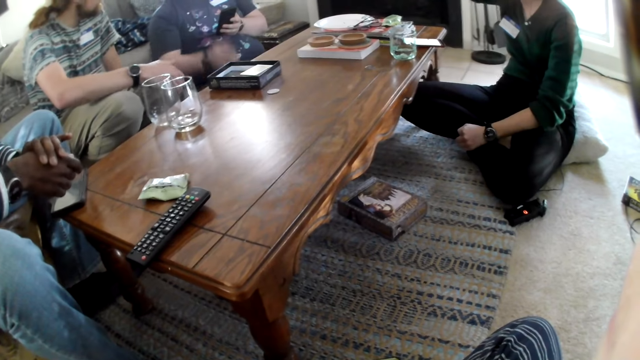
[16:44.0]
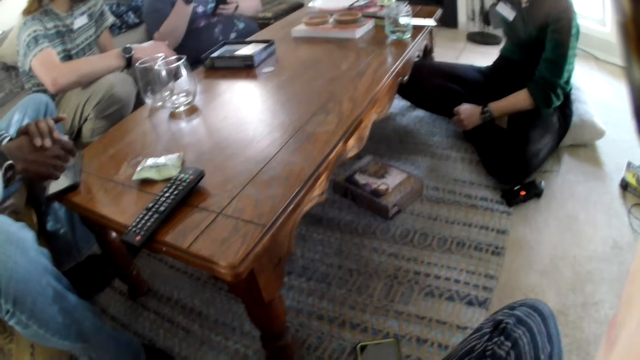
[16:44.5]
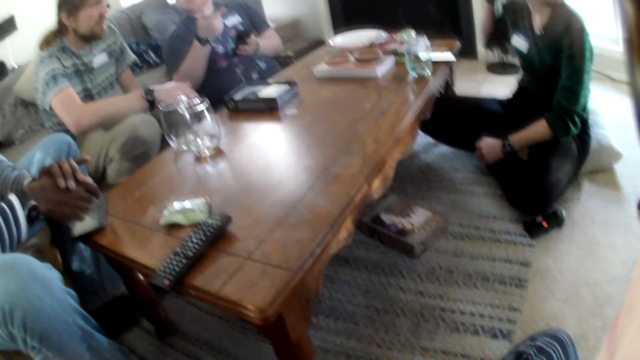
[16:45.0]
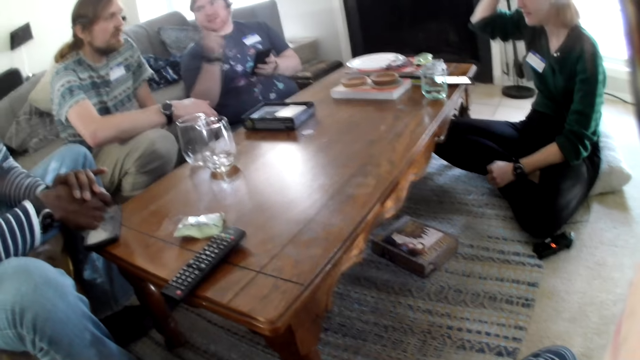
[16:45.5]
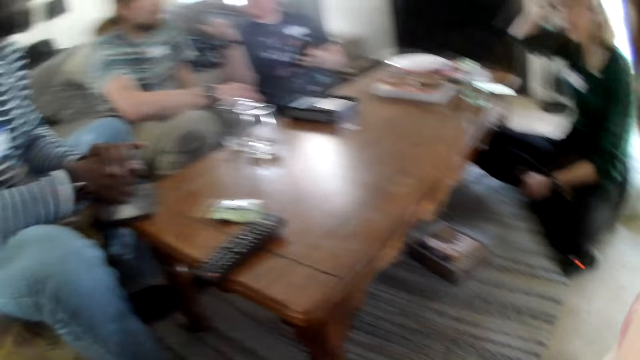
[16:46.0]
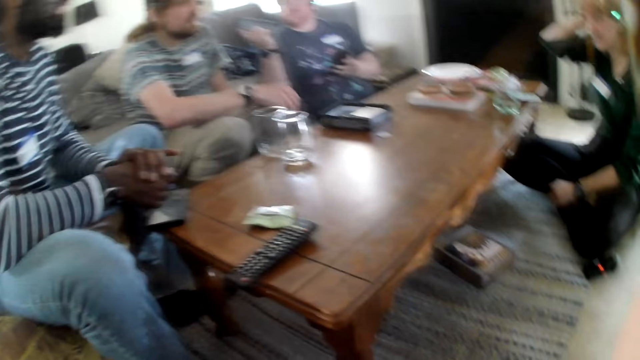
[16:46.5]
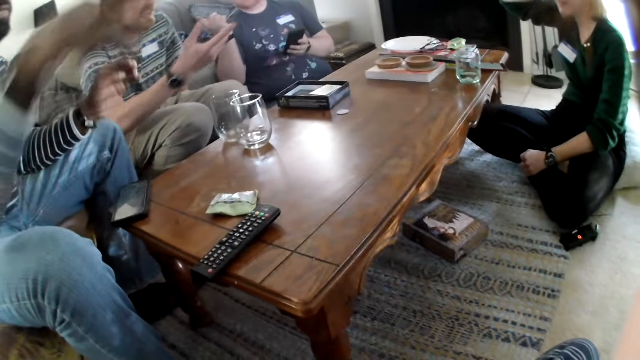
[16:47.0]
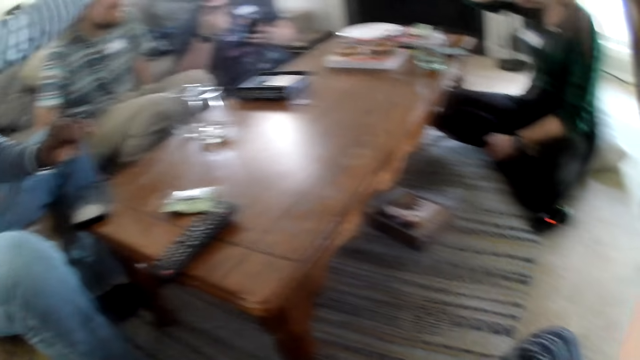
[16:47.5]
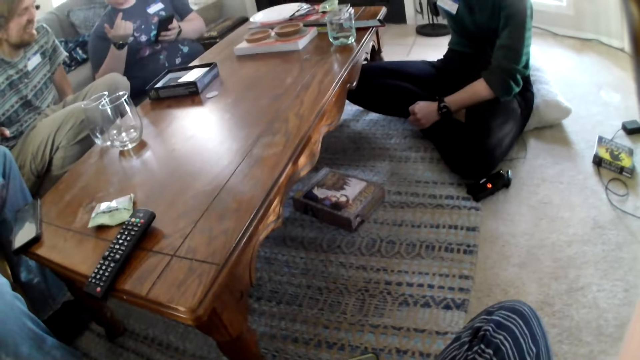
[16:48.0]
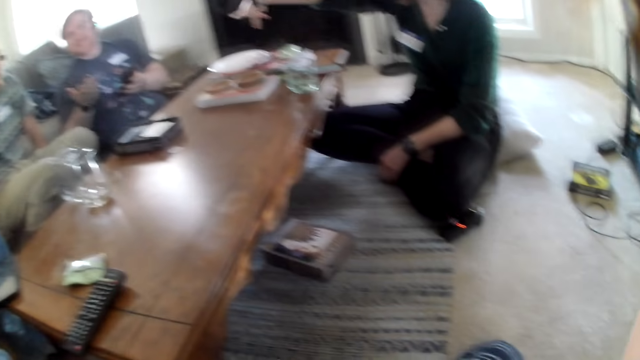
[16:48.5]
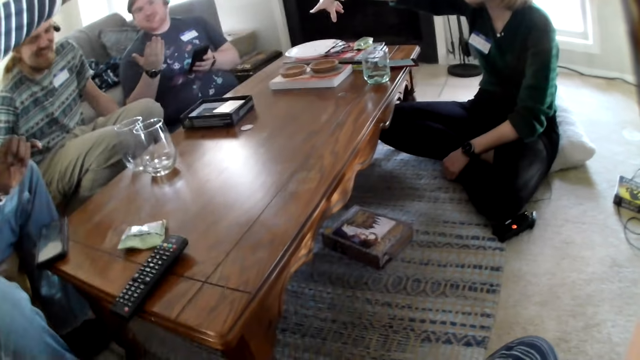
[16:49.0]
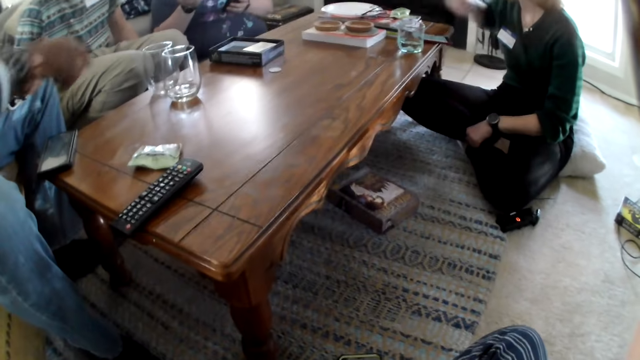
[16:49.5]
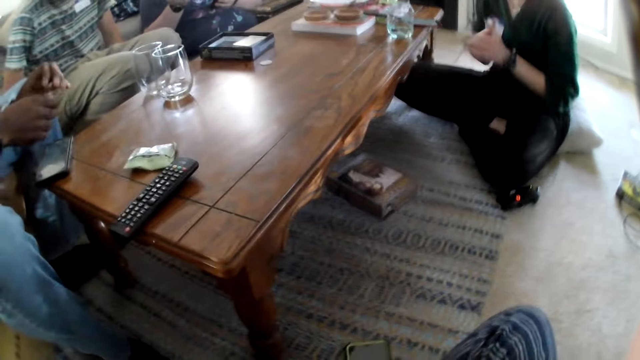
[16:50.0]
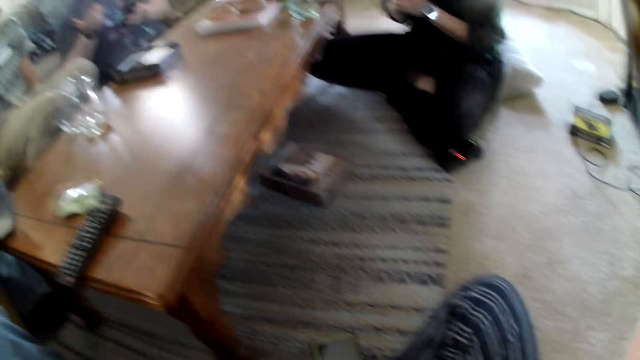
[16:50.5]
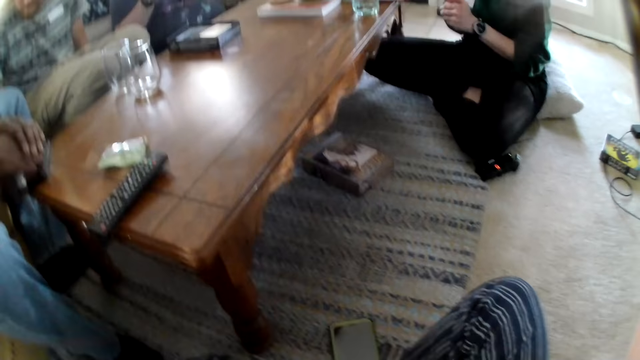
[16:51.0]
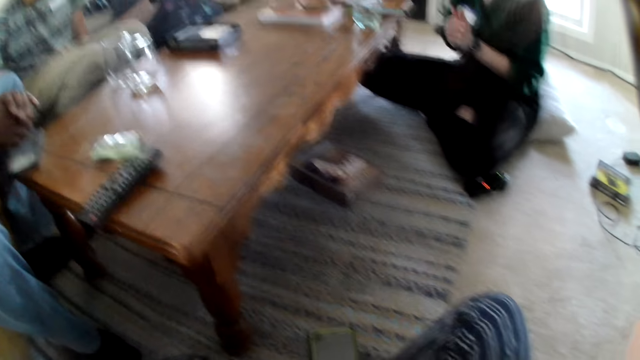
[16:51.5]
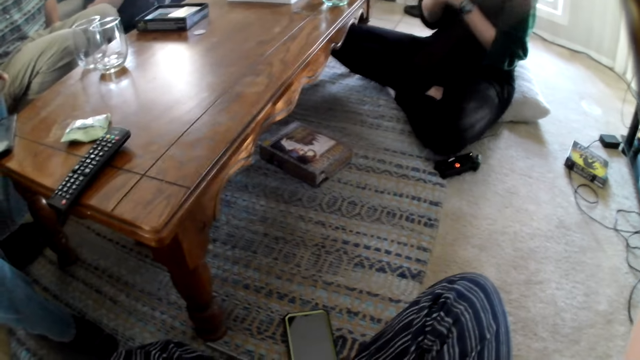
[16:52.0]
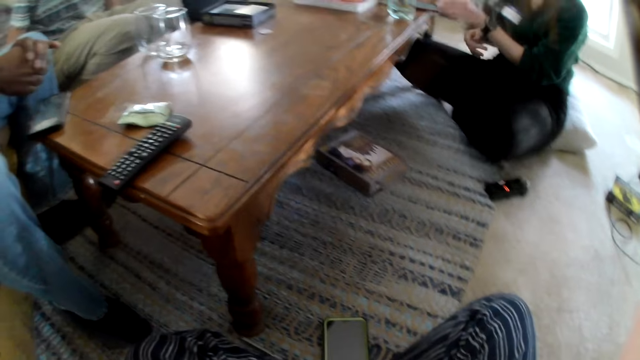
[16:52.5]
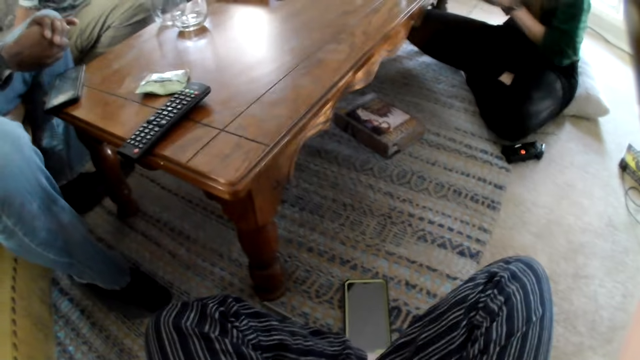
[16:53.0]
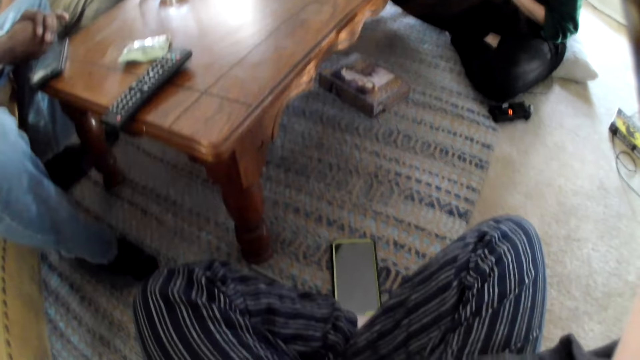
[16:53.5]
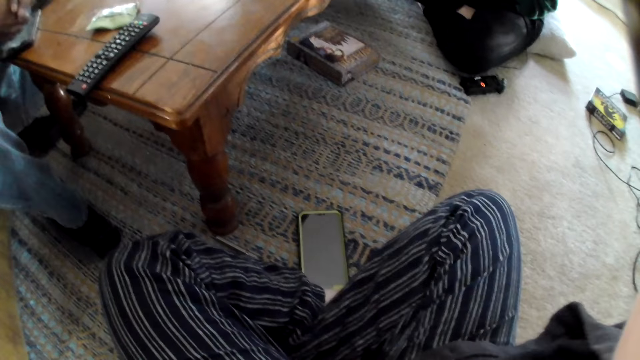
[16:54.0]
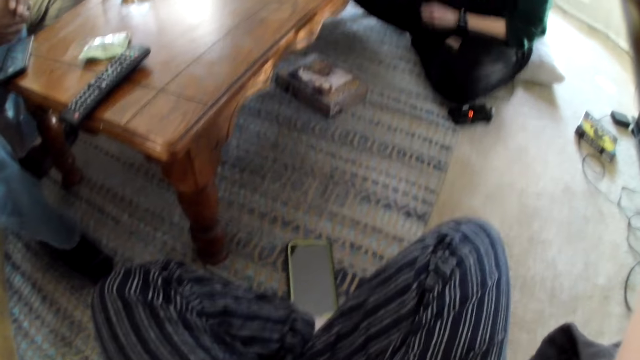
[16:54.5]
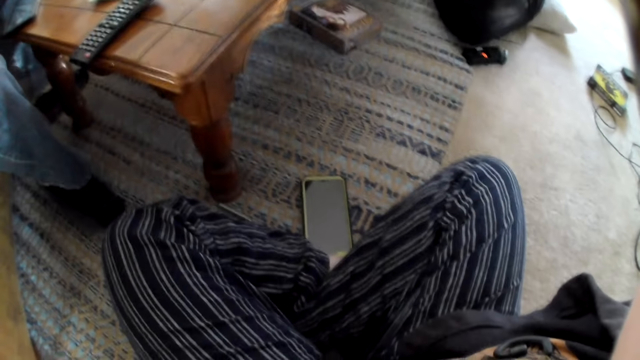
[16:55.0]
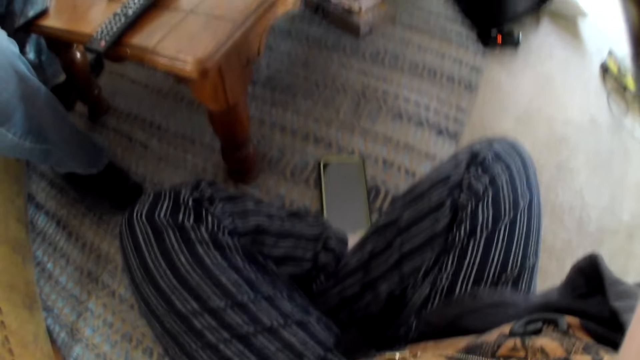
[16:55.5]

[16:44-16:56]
A man moves his hands away from the phone. Another man moves his hands. A lady touches on the hair. Another man converses with the lady. The first man moves his hands. Another man moves his hands. The lady converses with the man and the other men. The first man talks to the lady.

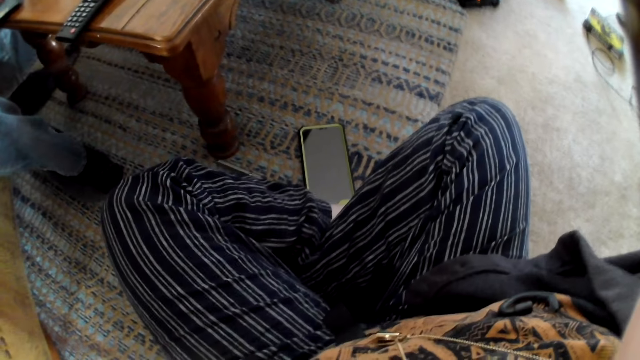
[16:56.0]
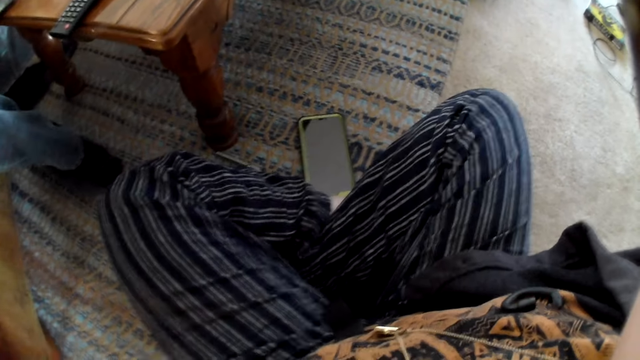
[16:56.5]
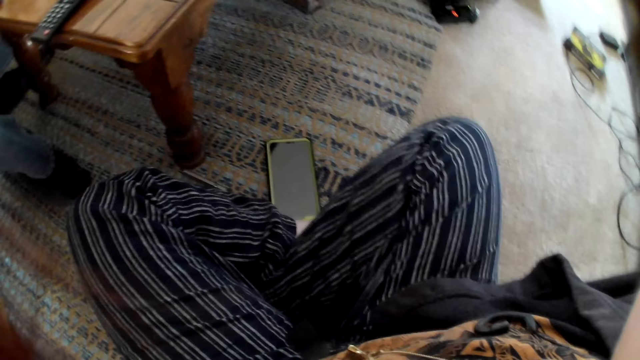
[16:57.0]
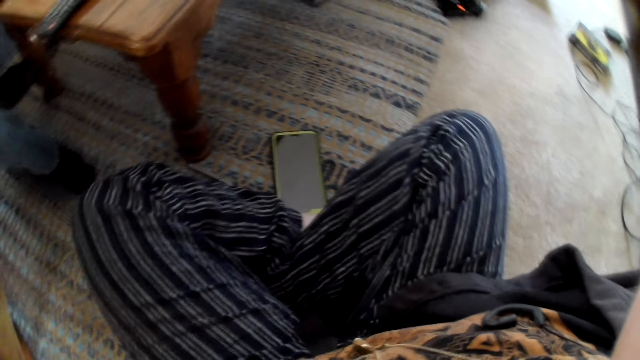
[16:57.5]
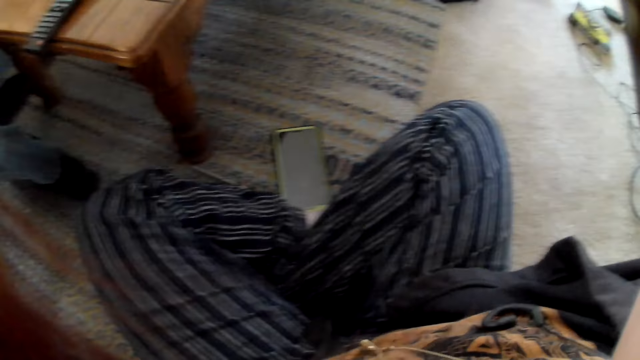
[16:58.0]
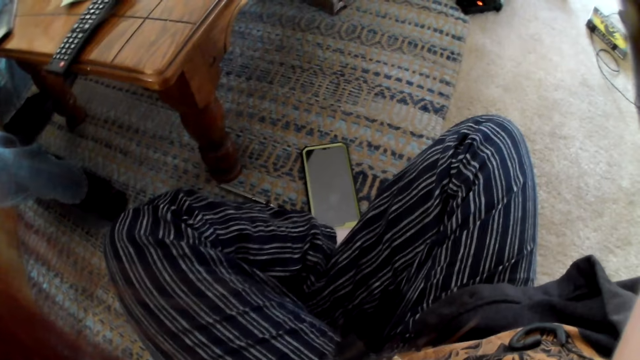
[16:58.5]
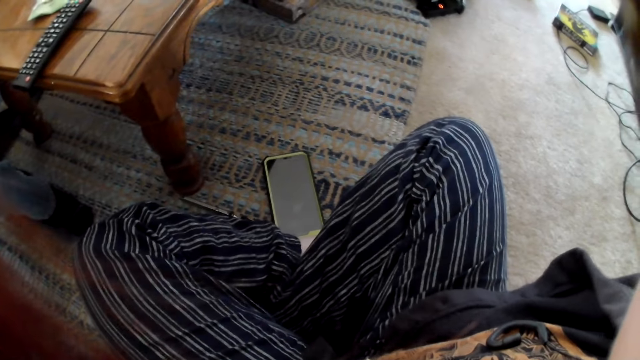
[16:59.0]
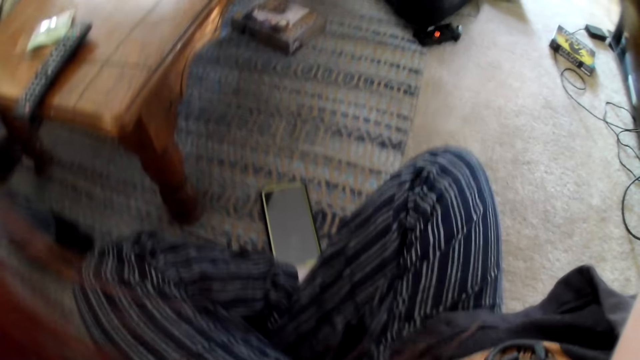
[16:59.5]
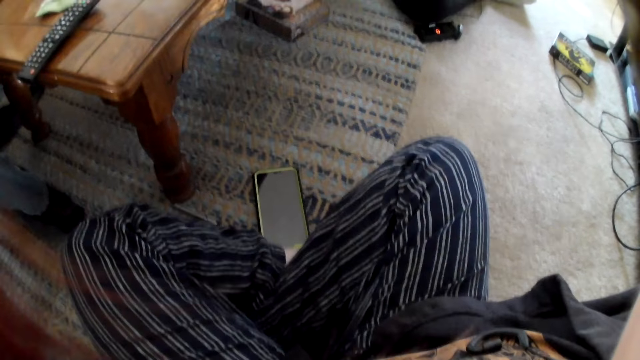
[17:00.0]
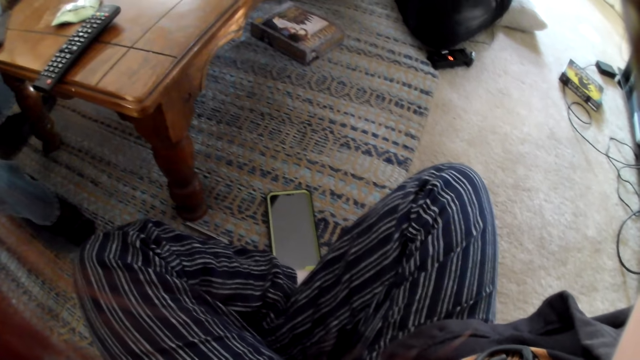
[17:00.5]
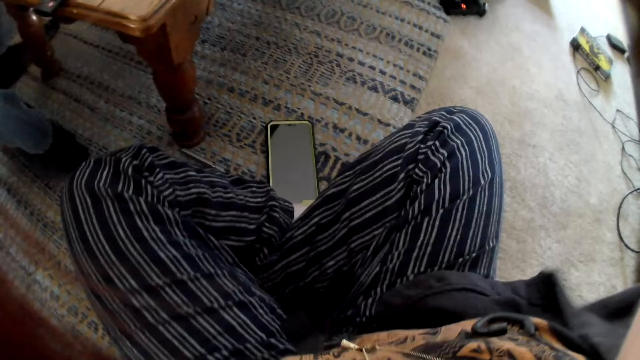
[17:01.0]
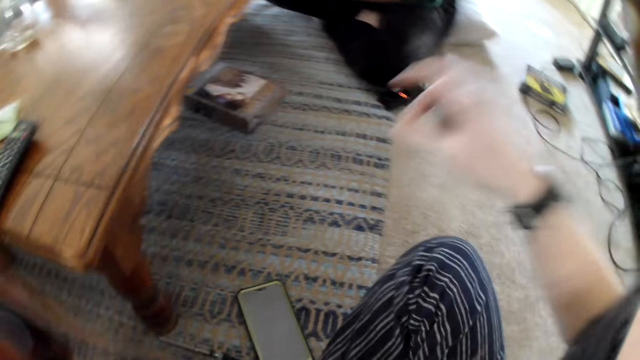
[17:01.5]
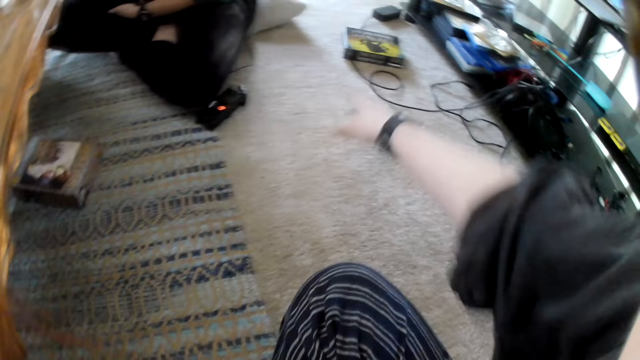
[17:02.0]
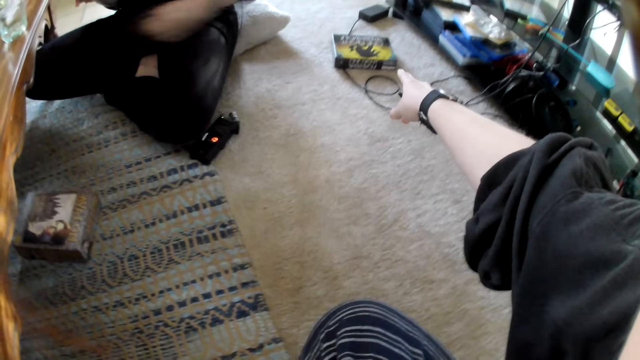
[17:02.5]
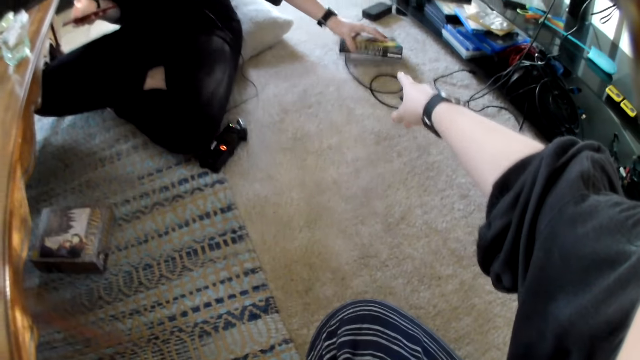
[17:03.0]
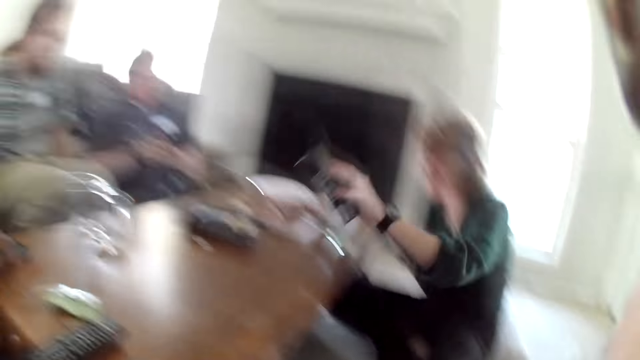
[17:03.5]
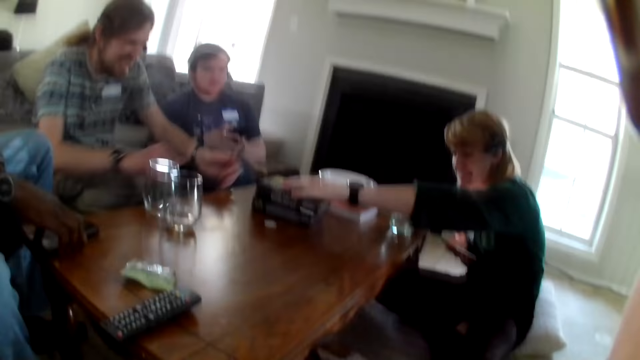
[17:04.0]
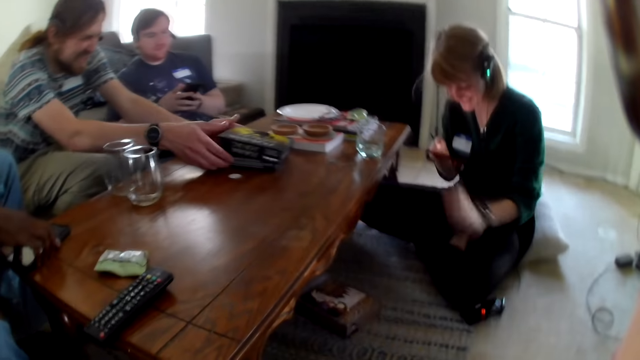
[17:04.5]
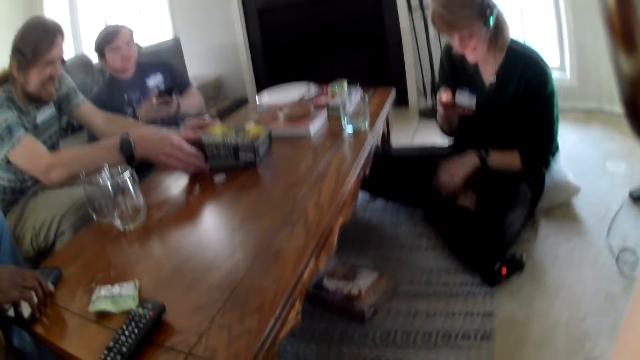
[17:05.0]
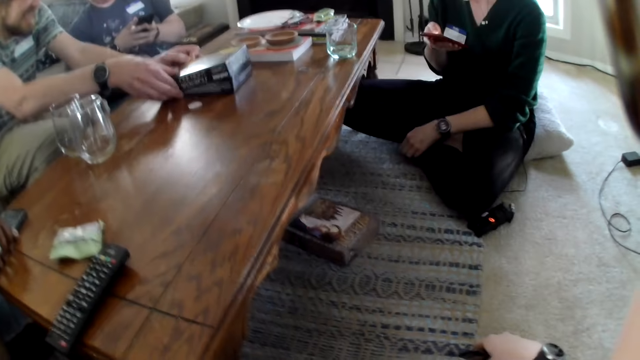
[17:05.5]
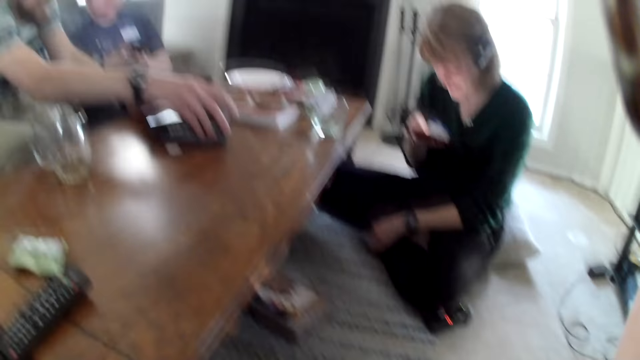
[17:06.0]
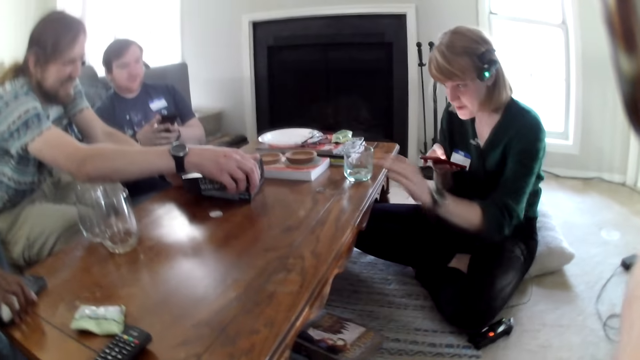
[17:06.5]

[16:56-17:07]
The camera wearer converses with a woman. They point at a box. The woman picks up a box lid from the floor with her left hand. She places the box lid on the box on the table with her left hand. A man closes the box with the lid in his hands. Another man operates a phone with both hands. The woman operates a phone with her right hand. The woman converses with the first man.
